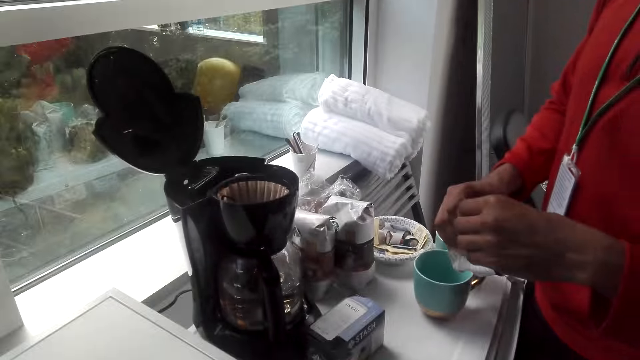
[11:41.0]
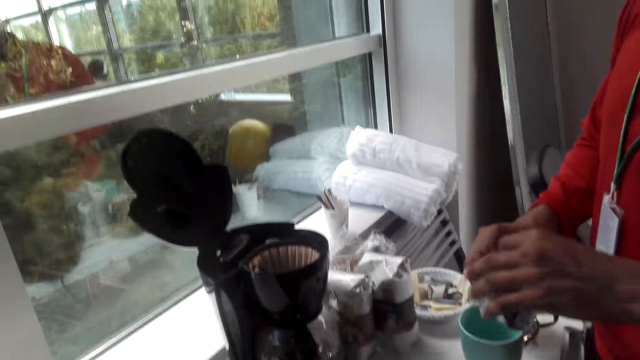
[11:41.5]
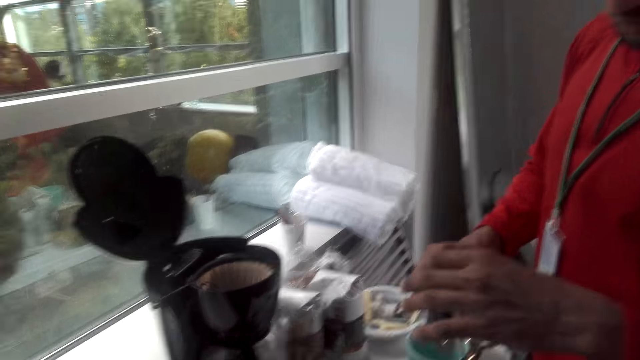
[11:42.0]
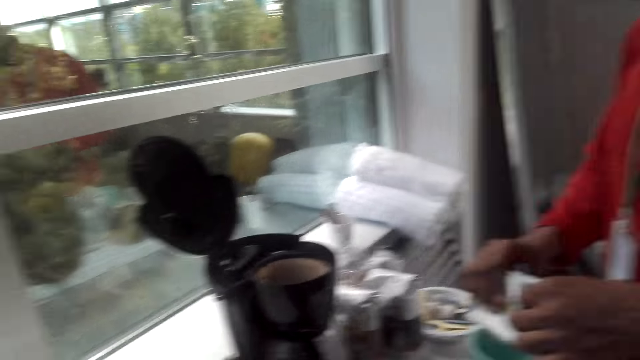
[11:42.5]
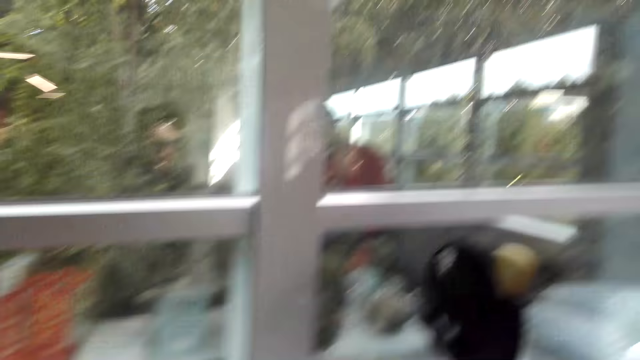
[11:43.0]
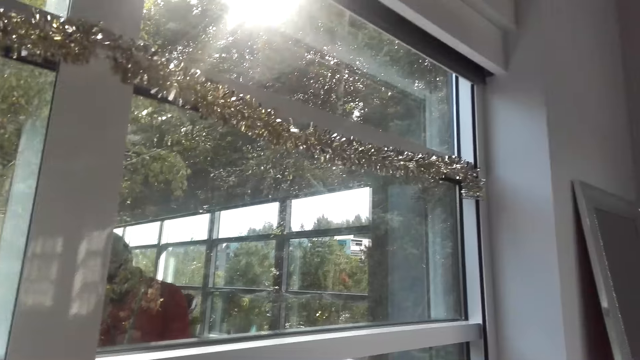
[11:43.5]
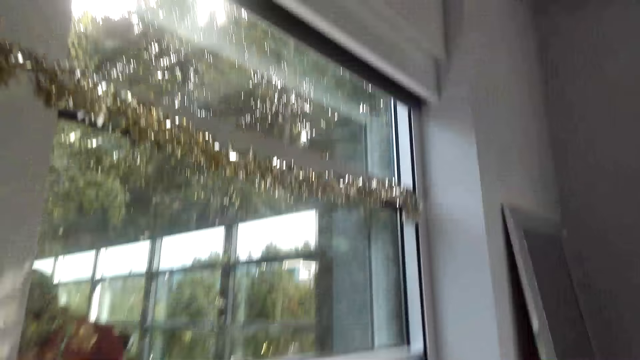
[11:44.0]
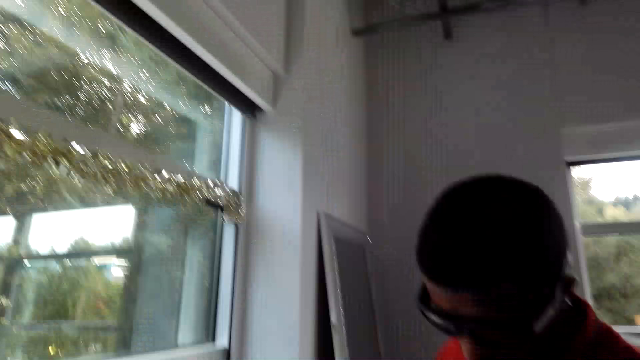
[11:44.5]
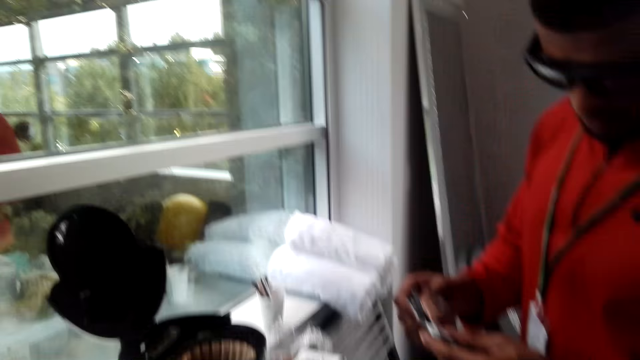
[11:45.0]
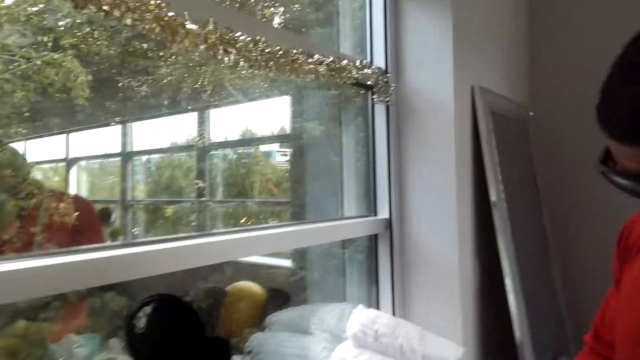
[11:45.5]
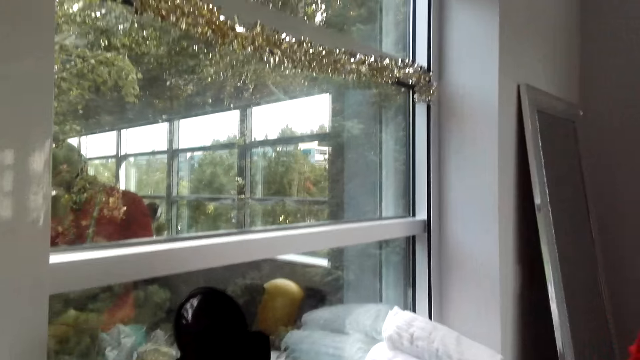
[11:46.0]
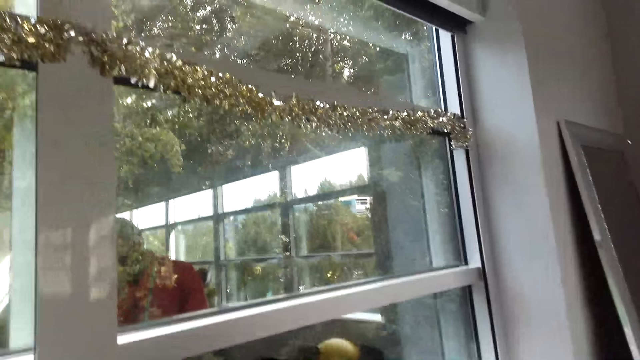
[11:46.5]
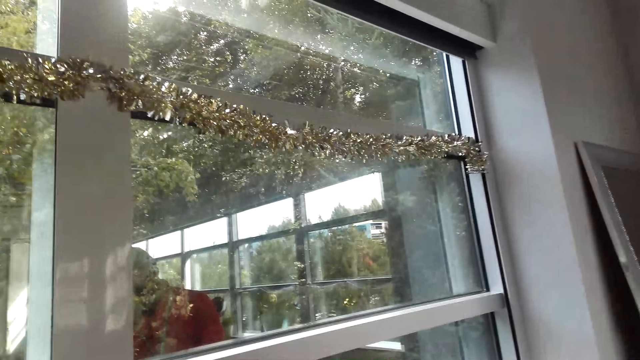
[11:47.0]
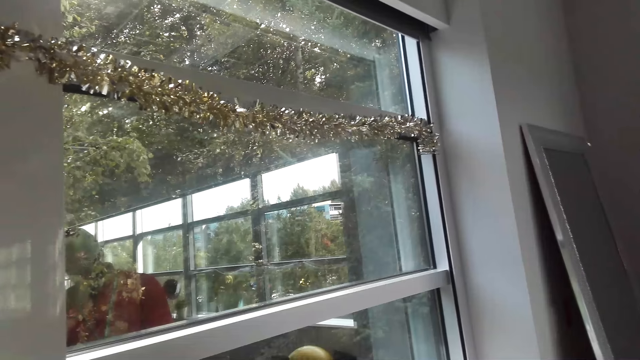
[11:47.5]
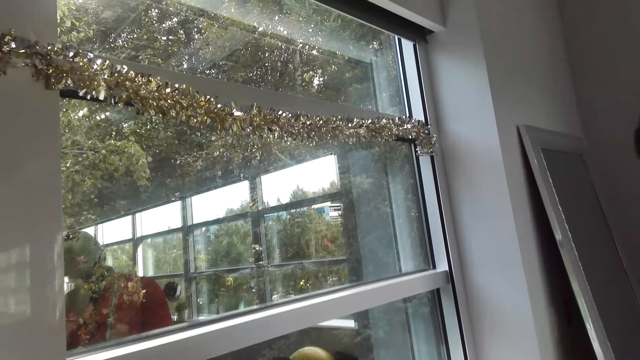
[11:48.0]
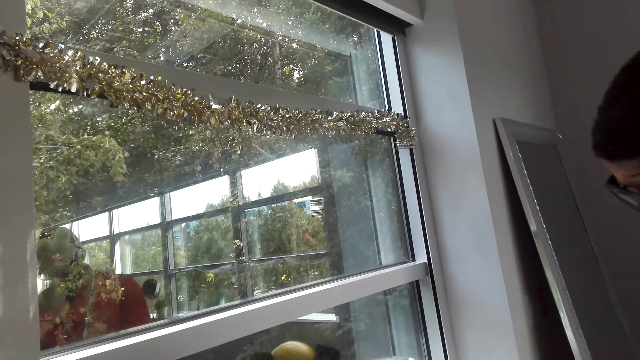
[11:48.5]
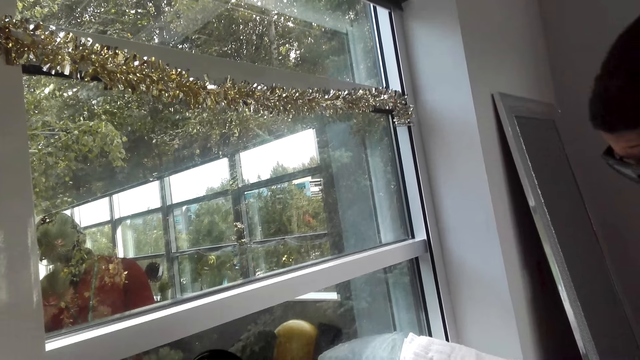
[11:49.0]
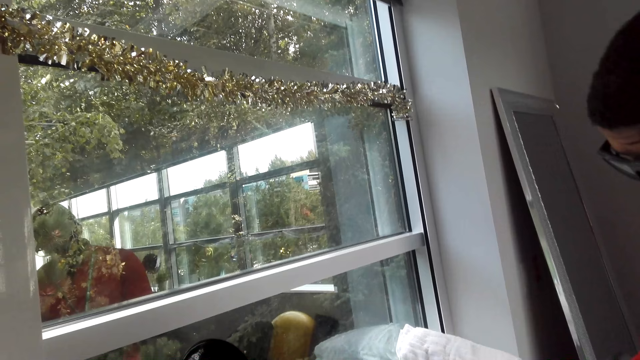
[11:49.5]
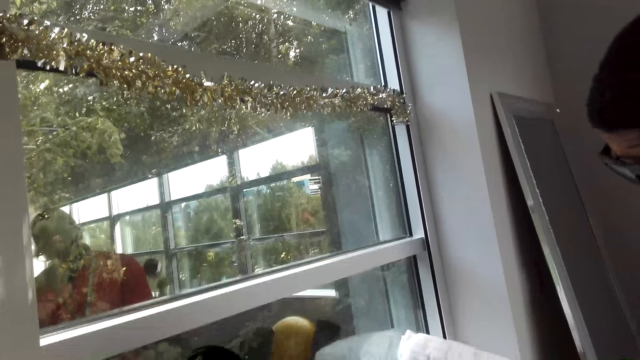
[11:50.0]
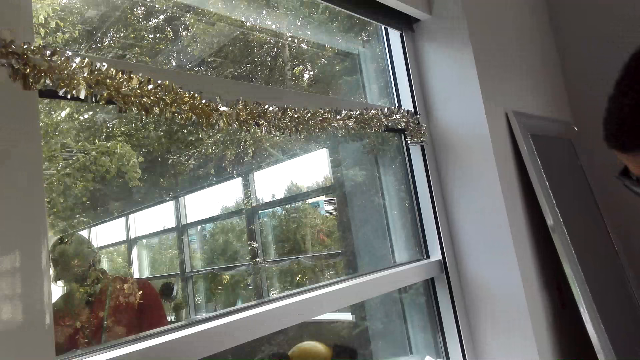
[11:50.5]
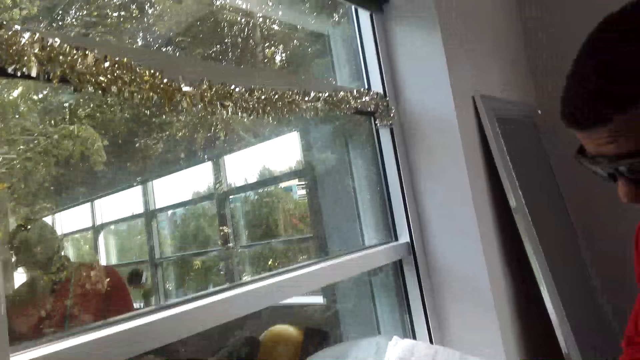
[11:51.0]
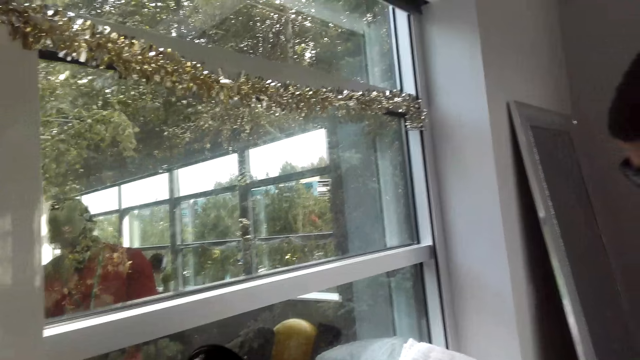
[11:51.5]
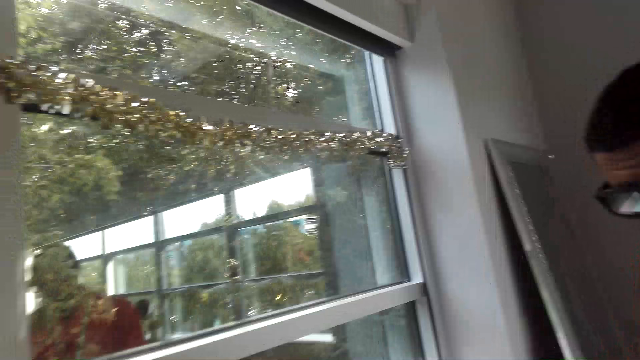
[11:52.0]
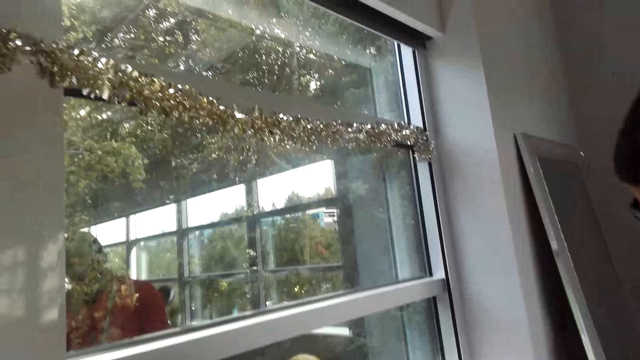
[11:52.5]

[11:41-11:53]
The camera wearer dialogues with a man. The man folds a coffee bag. The camera wearer looks around and dialogues with the man.

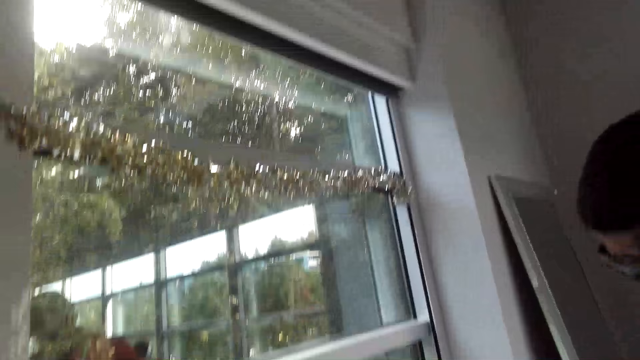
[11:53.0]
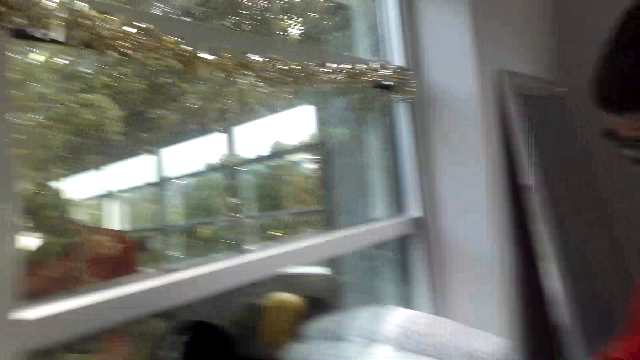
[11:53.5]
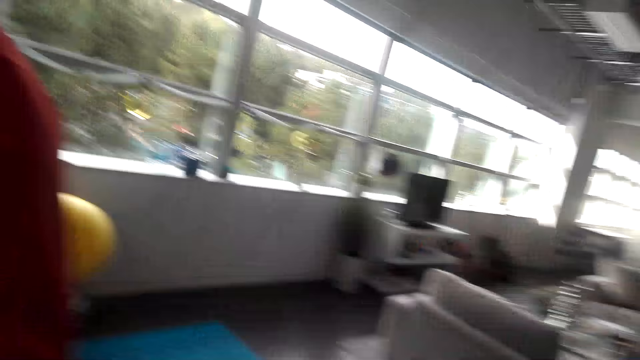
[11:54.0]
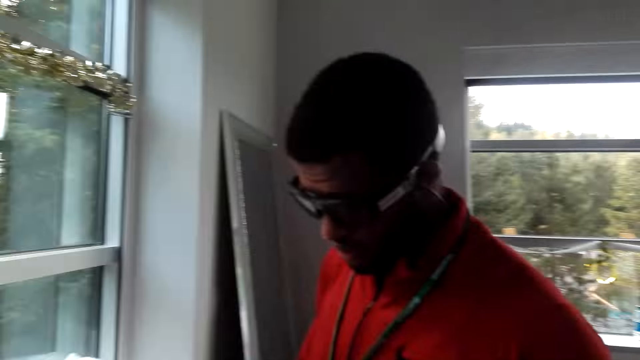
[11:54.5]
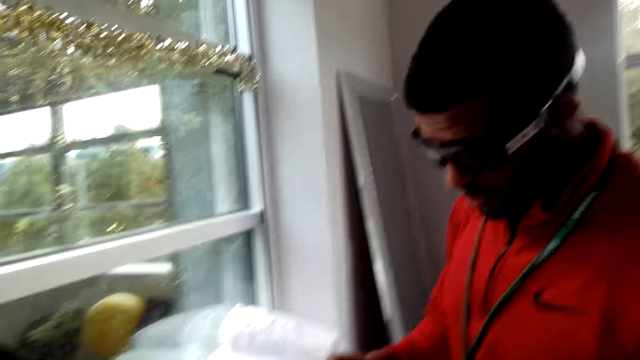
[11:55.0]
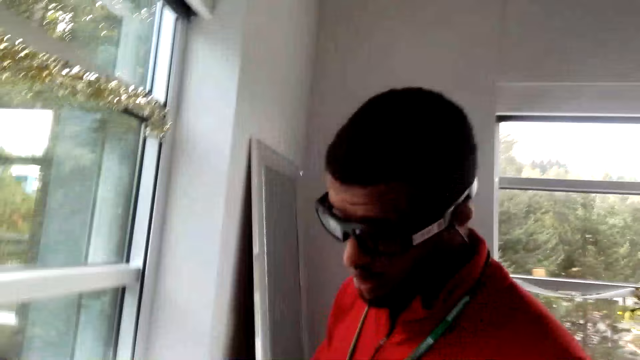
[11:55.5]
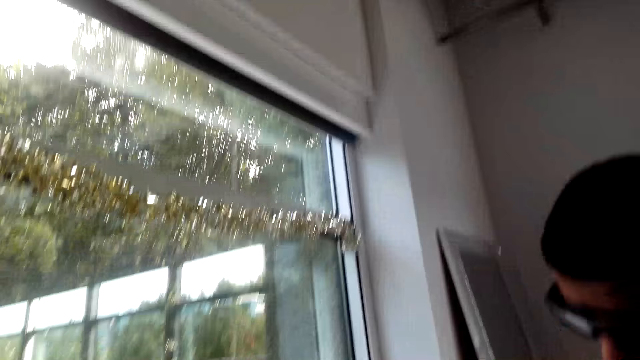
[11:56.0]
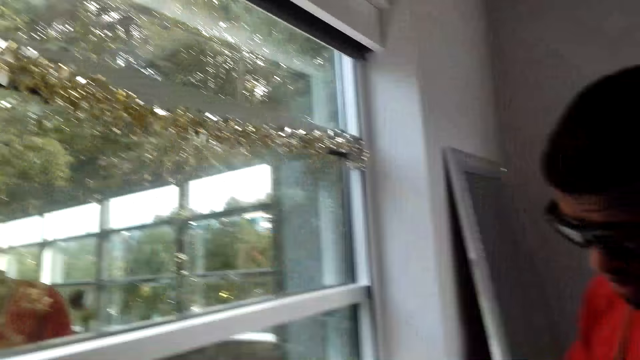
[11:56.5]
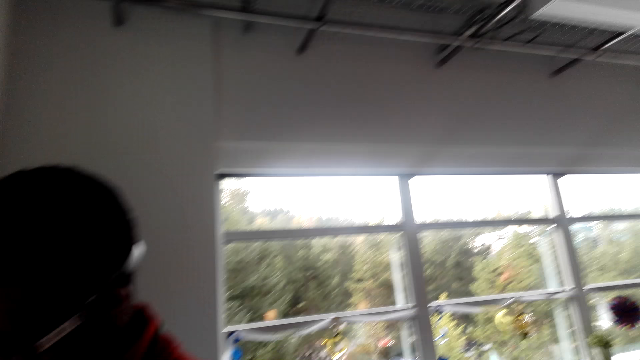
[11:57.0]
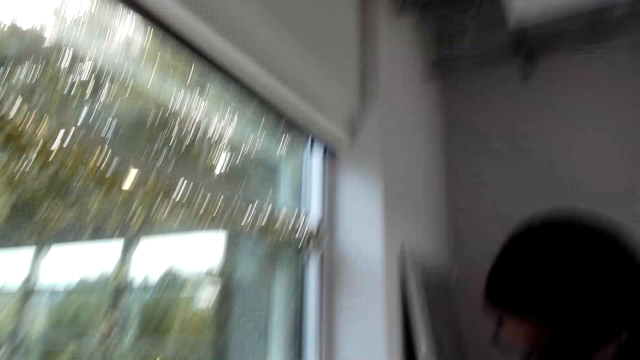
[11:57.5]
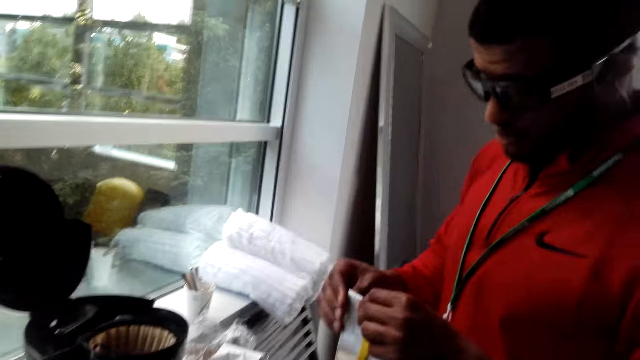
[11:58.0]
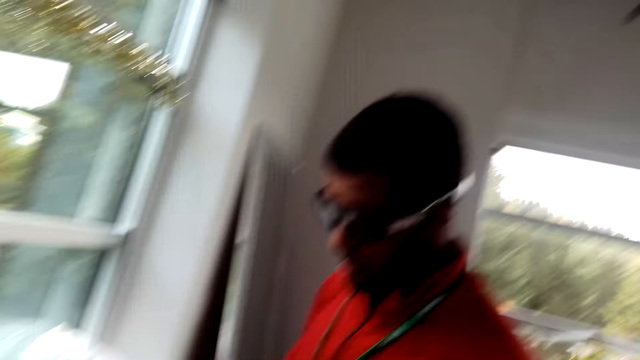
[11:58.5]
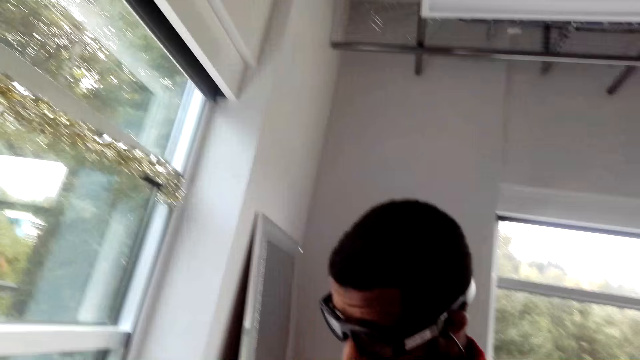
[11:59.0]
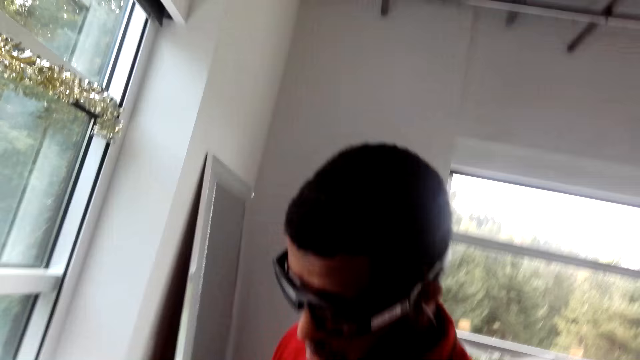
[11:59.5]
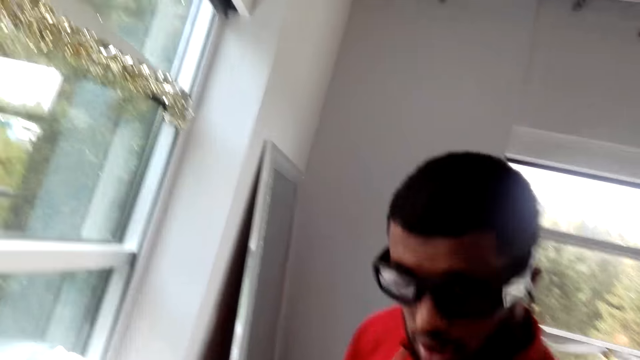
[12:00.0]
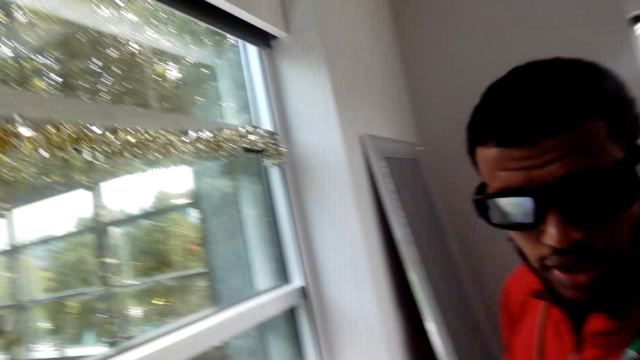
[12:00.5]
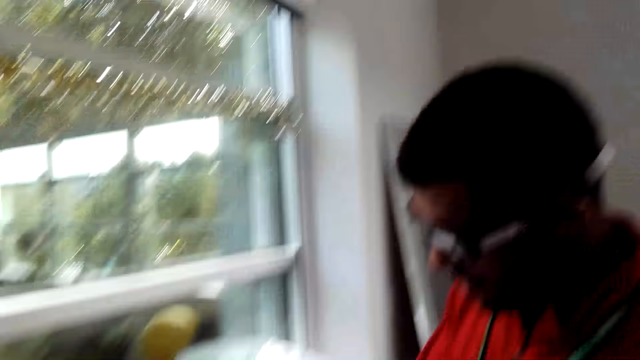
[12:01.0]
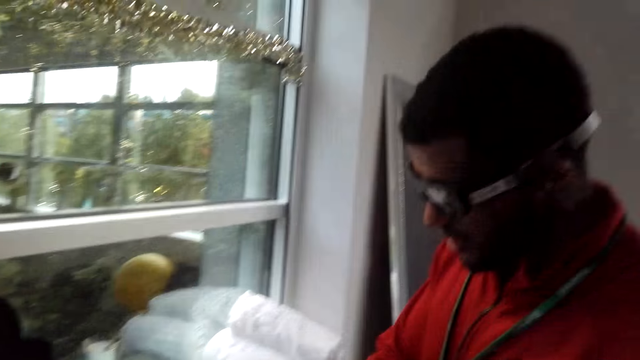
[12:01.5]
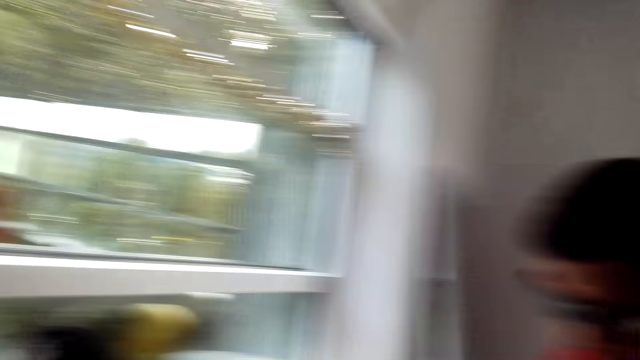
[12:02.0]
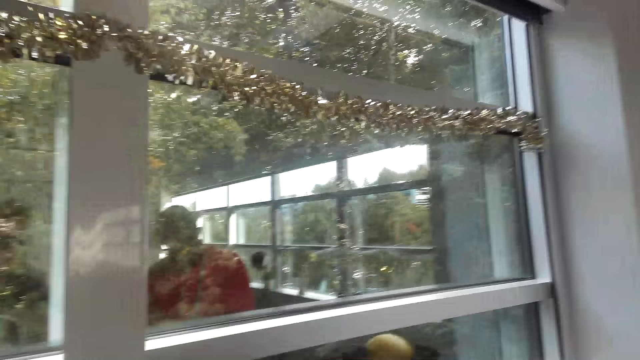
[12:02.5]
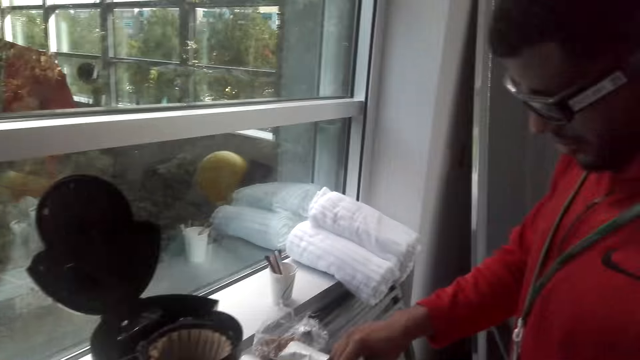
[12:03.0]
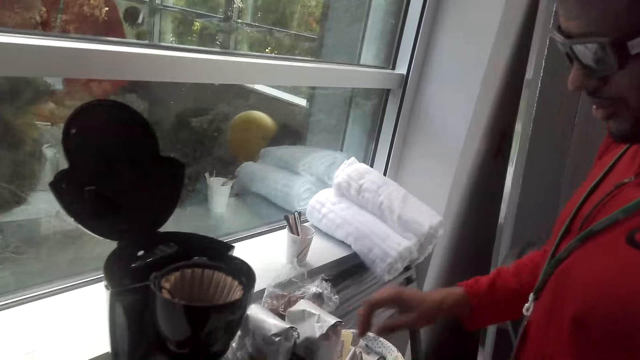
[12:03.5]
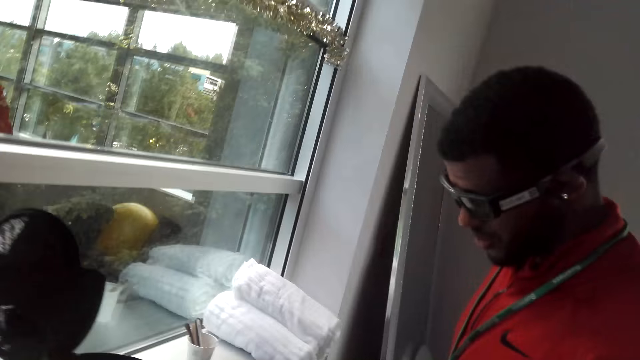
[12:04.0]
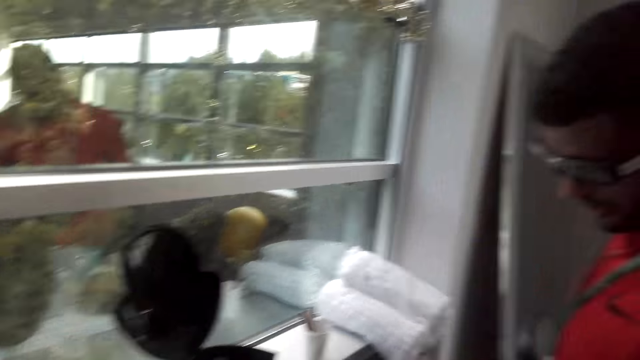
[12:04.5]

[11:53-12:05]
A man folds a coffee bag. The camera wearer dialogues with the man. They dialogue with the man again.
